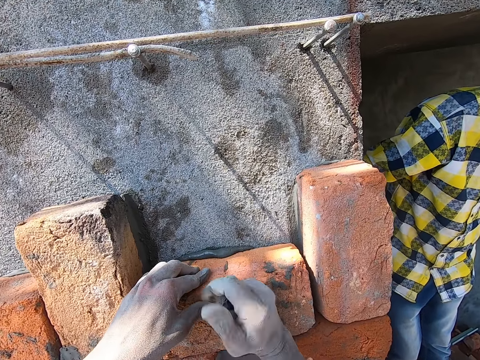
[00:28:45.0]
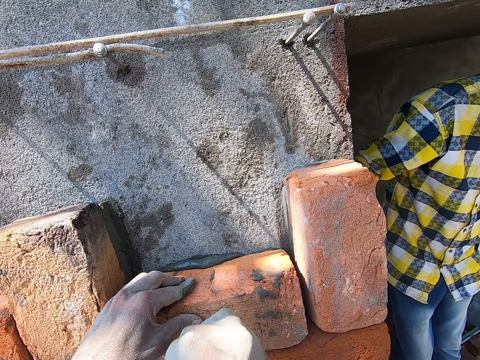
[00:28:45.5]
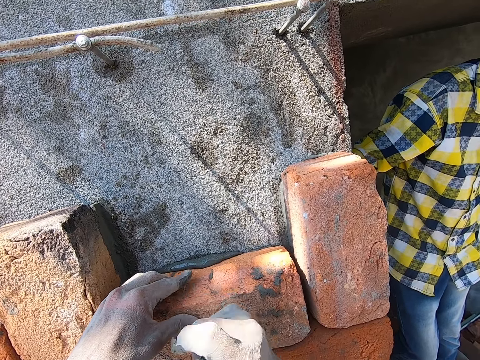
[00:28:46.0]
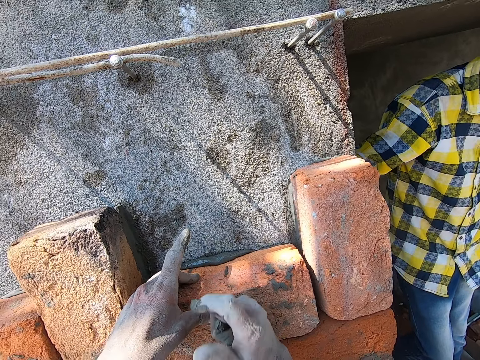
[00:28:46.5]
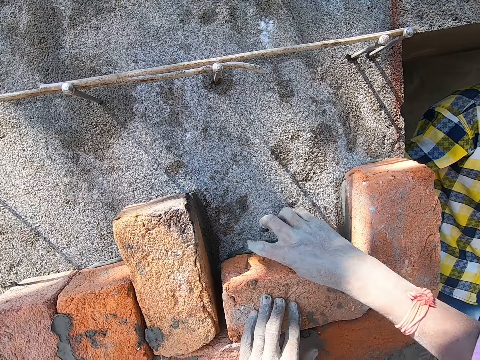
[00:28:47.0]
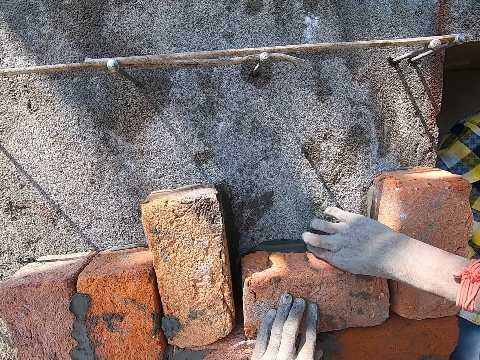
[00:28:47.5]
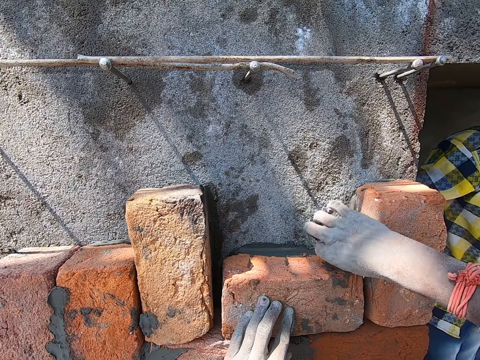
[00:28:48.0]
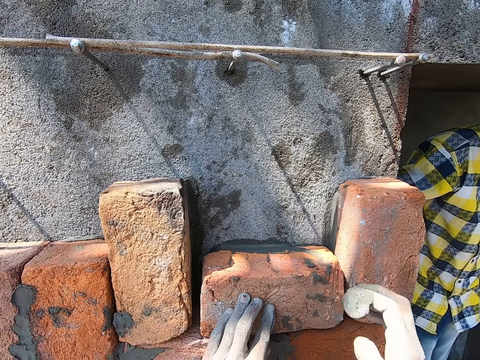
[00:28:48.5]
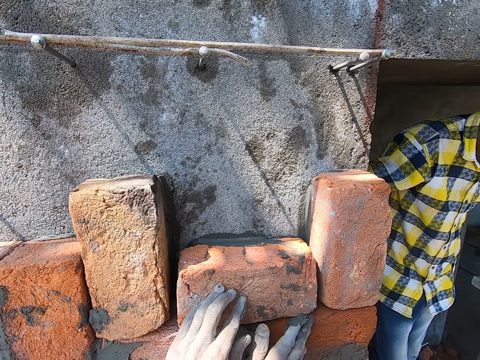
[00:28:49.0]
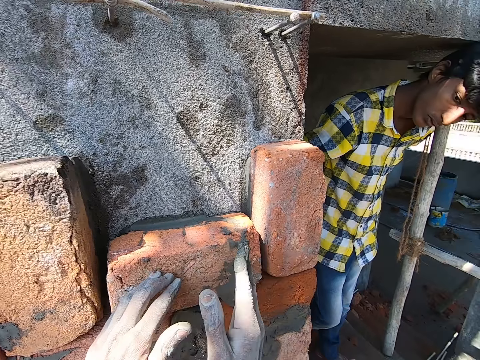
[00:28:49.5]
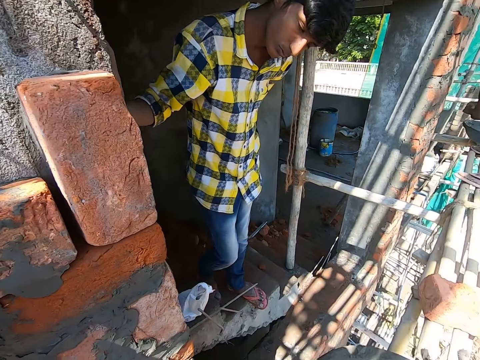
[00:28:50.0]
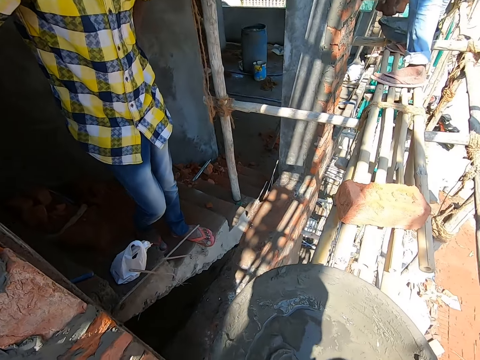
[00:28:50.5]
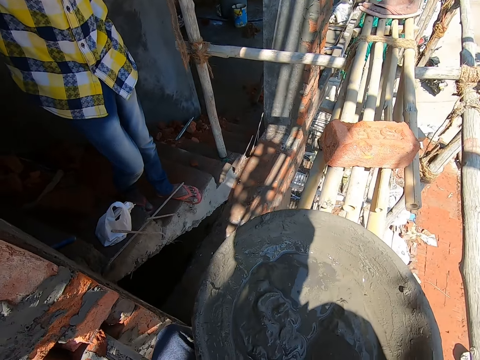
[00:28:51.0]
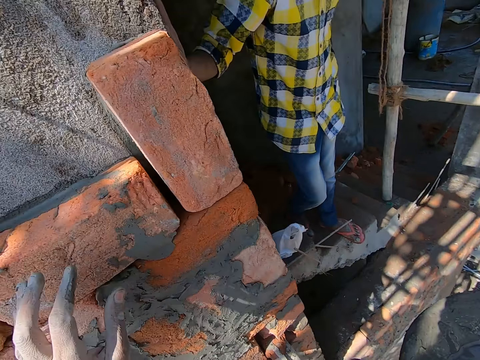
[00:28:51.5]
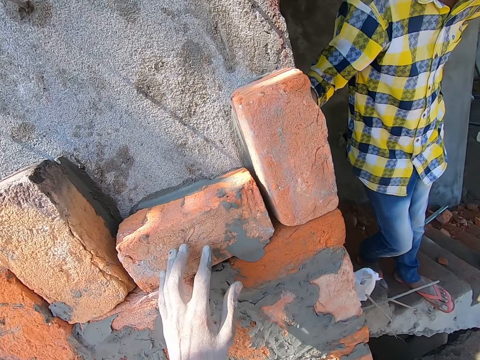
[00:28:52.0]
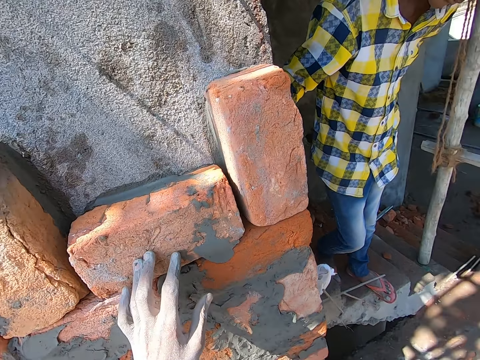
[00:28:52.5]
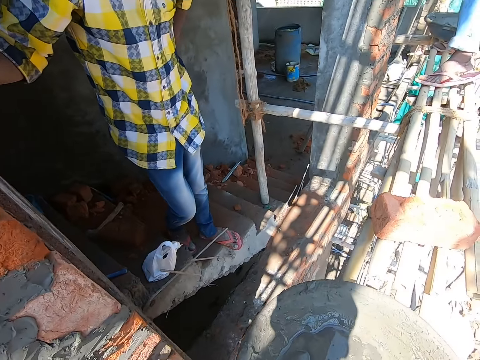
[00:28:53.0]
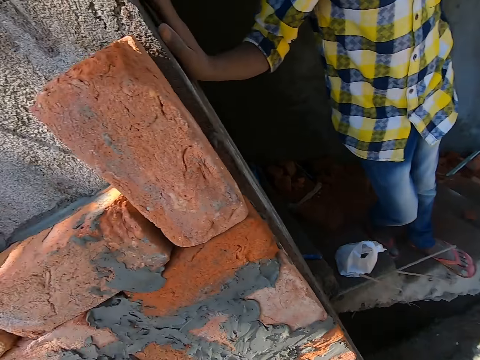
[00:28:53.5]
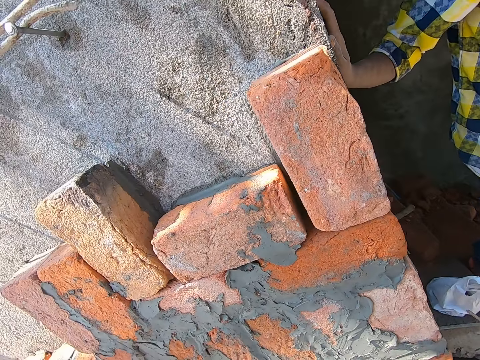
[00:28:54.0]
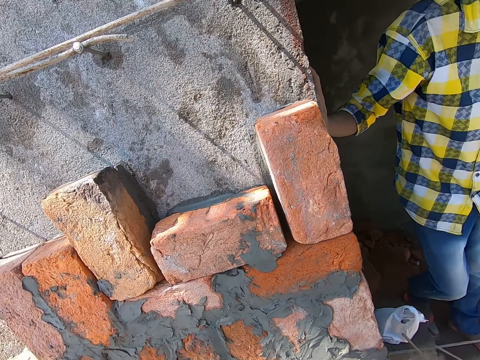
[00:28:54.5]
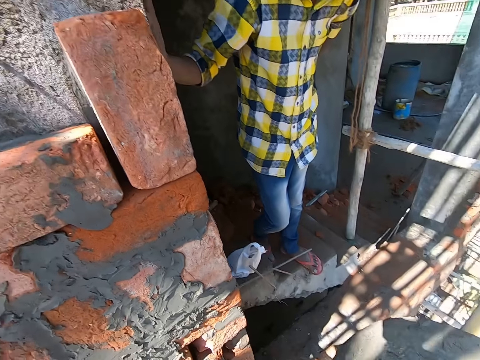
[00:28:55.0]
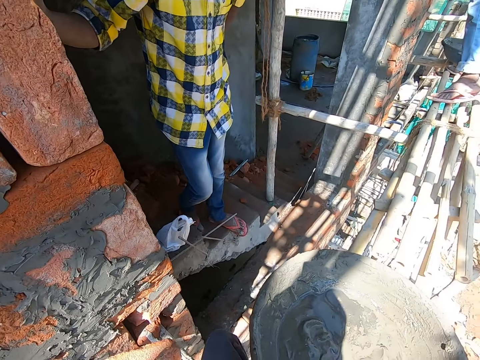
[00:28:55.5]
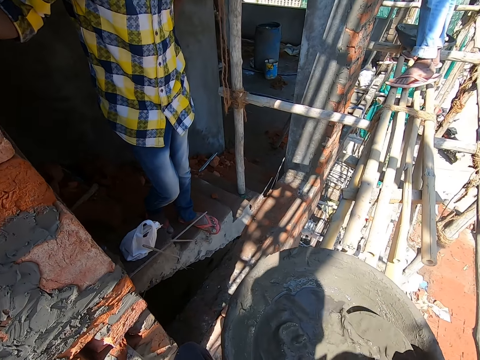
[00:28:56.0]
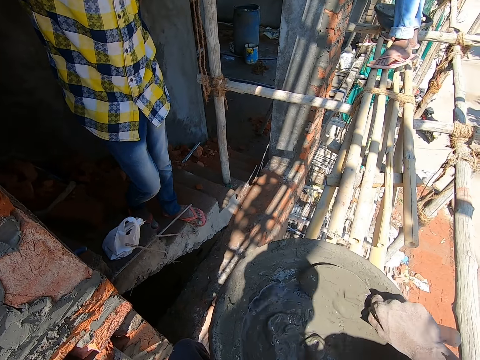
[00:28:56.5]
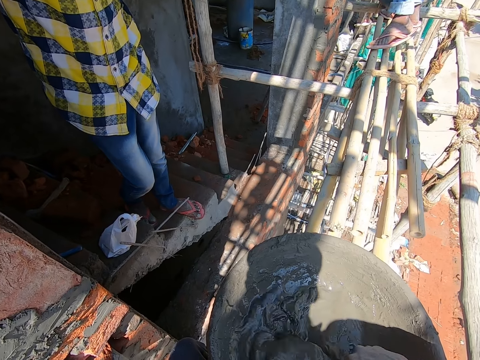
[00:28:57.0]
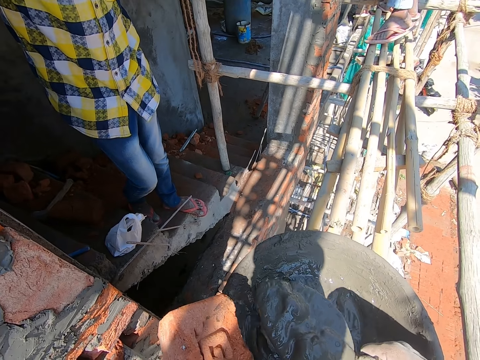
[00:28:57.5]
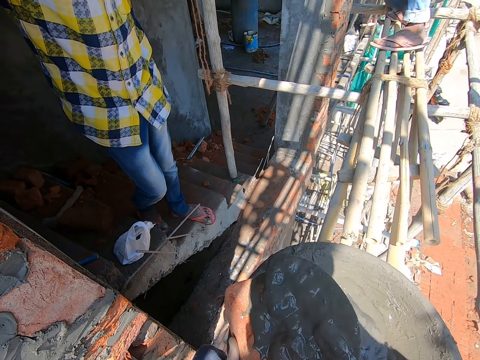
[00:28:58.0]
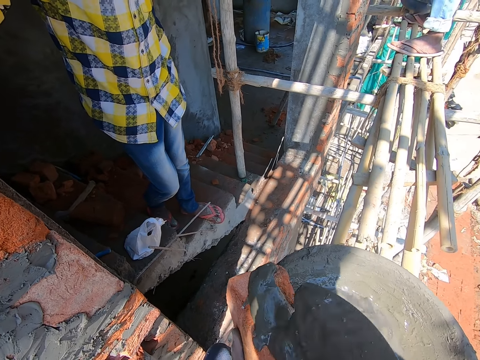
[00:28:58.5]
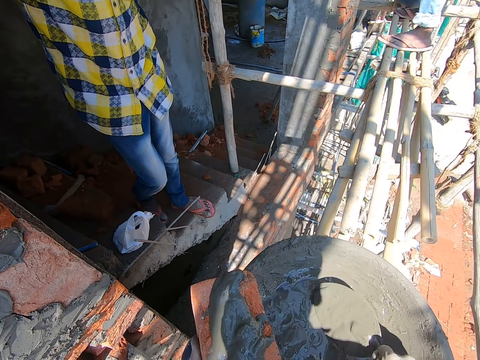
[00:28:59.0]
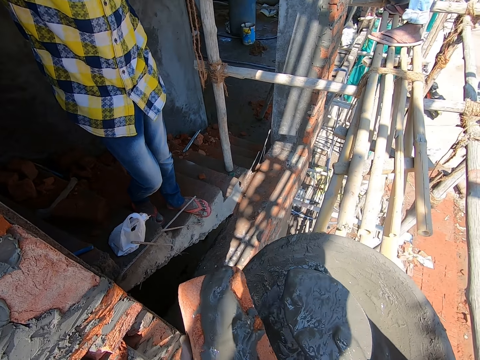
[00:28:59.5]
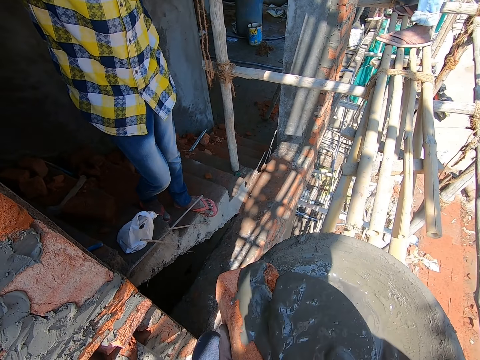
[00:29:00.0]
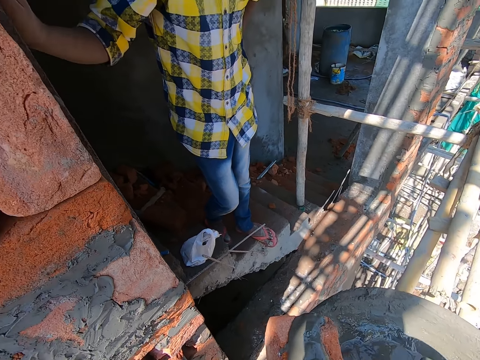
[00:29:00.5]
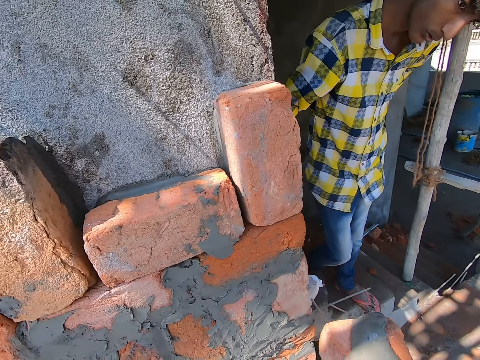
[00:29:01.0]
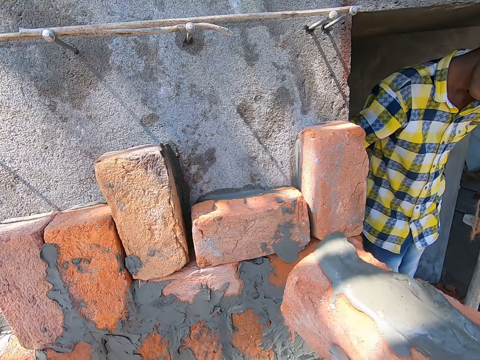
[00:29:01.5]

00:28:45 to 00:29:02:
The camera wearer hits the brick on the wall with his right hand. He packs the mortar on the wall with his right hand. He removes excess cement. He smears the mortar on the brick on the wall with his right hand. He packs some mortar from the head pan on the scaffold with the hand trowel in his right hand. He pours the mortar on the hand trowel in his right hand on the brick in his left hand. He packs some mortar from the head pan on the scaffold with the hand trowel in his right hand. He pours the mortar on the hand trowel in his right hand on the brick in his left hand.

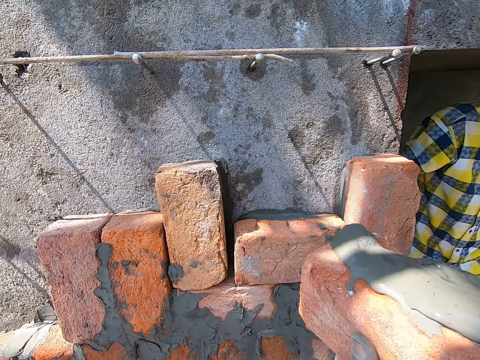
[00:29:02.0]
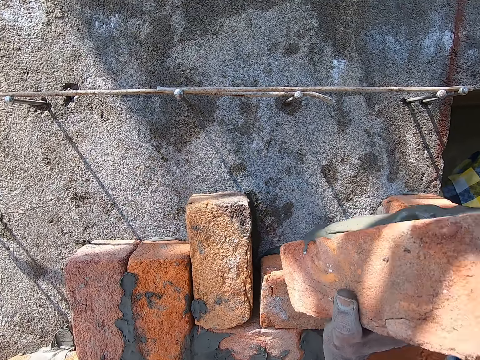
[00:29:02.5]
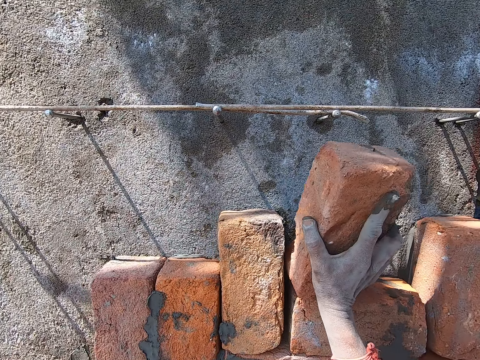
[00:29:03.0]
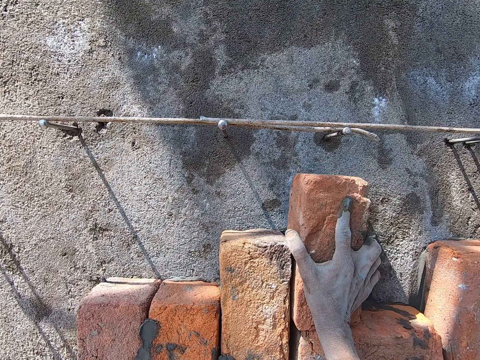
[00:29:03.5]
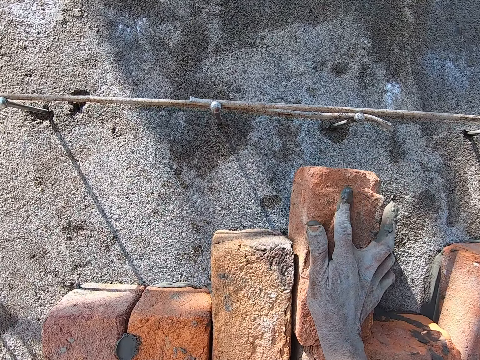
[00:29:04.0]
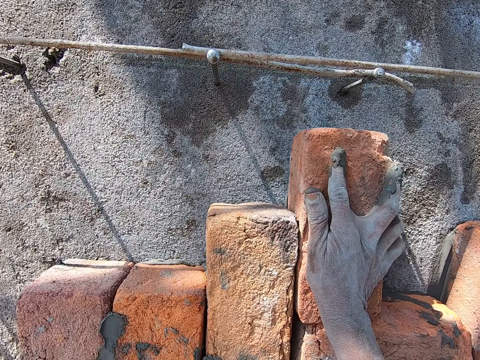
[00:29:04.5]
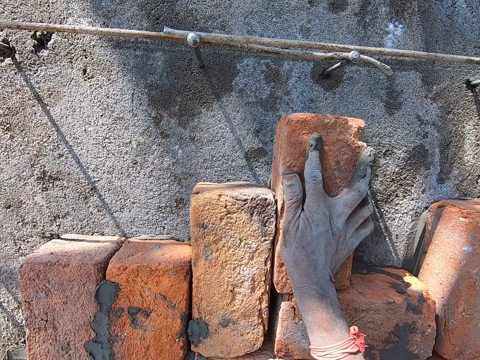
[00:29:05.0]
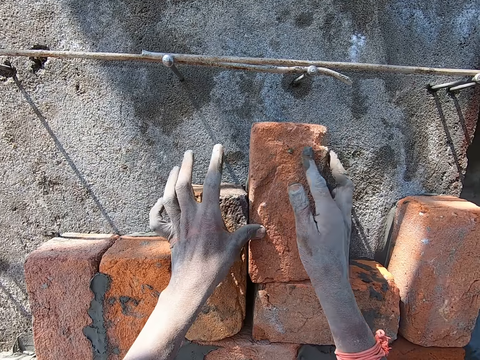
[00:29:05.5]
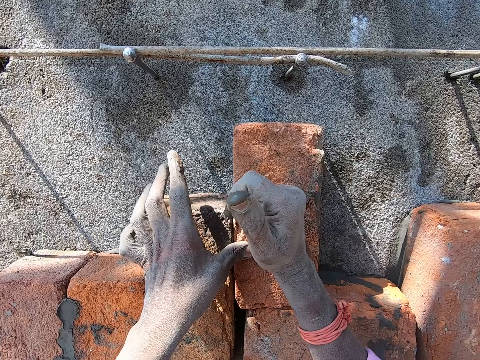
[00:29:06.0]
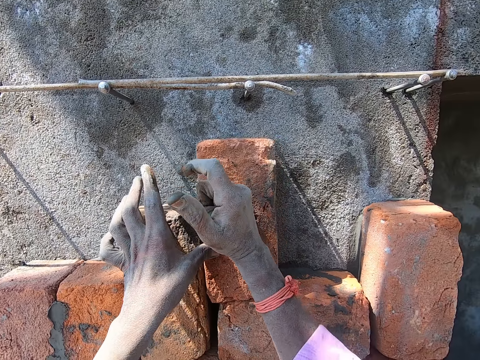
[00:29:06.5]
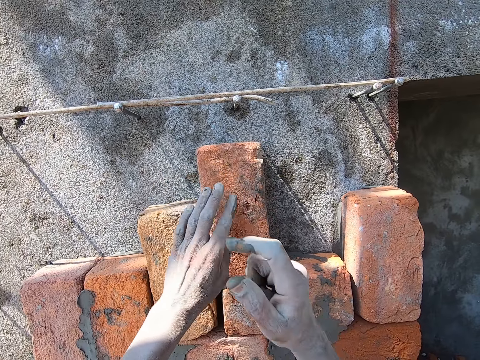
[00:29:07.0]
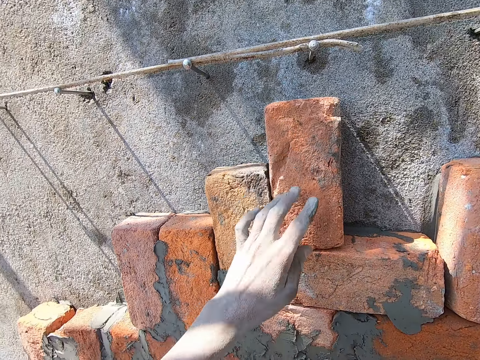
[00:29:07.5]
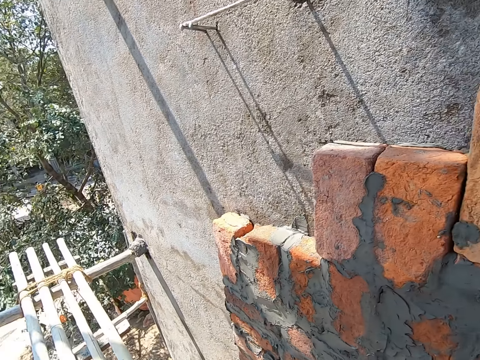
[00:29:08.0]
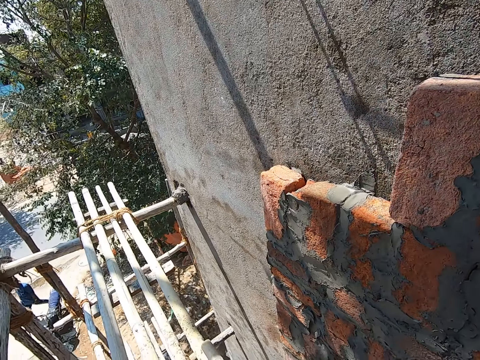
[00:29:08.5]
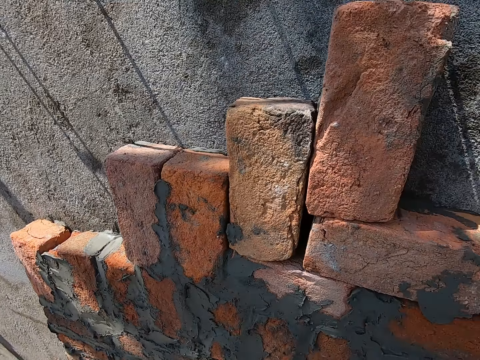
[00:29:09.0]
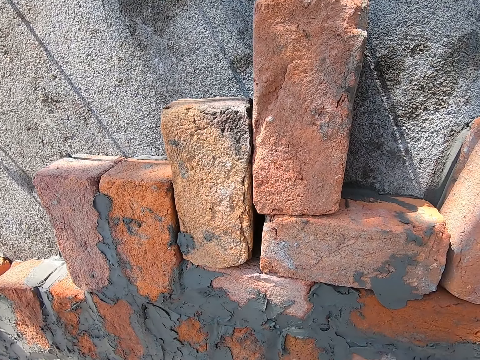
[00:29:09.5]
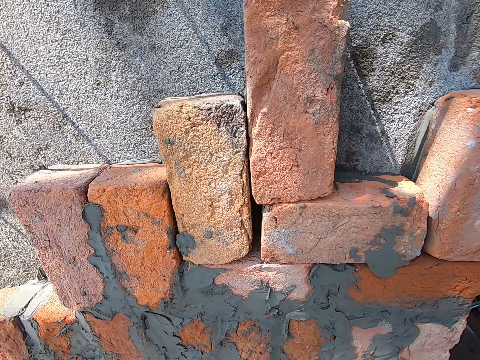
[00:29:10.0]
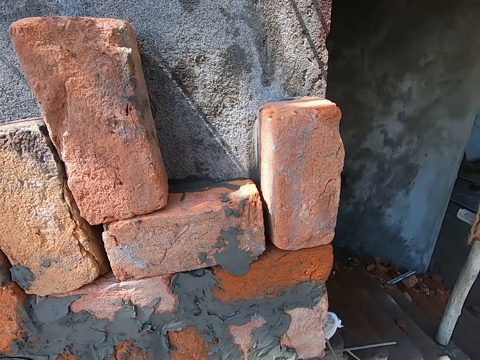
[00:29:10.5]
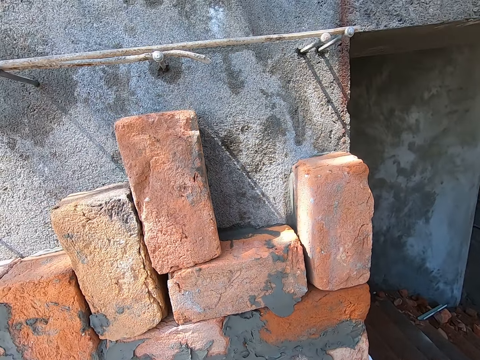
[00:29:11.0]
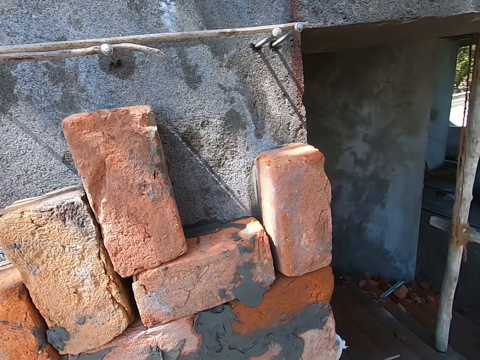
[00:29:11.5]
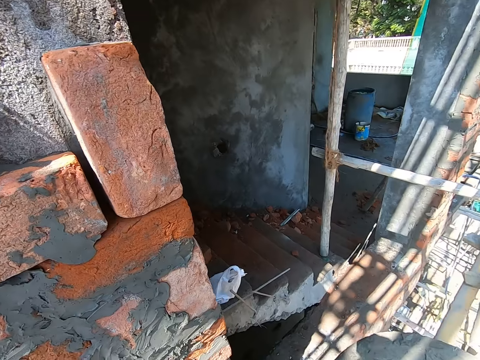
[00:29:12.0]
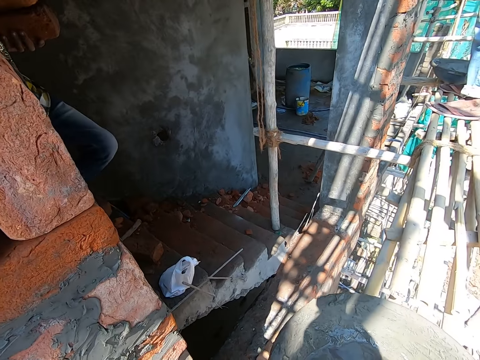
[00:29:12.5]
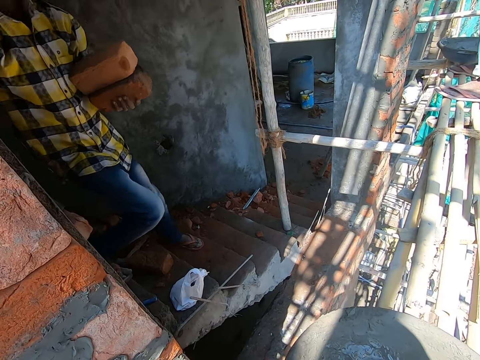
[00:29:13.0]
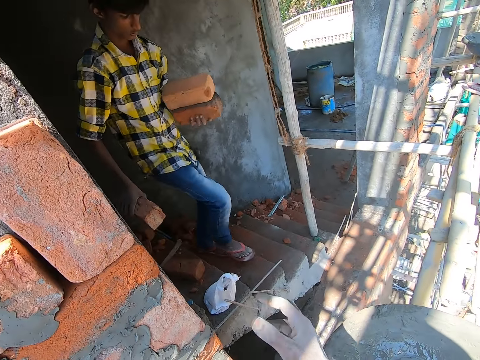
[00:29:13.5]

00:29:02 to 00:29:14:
The camera wearer places the brick in his right hand on the wall. He holds the brick in his left hand on the wall. He hits the brick on the wall with his right hand. He looks around.
